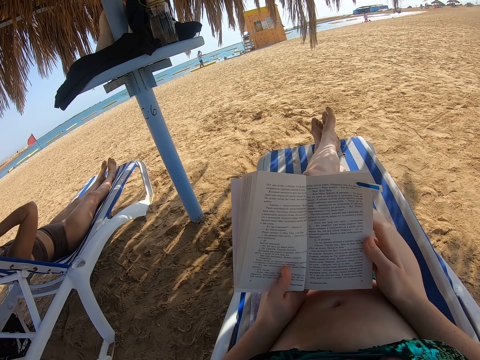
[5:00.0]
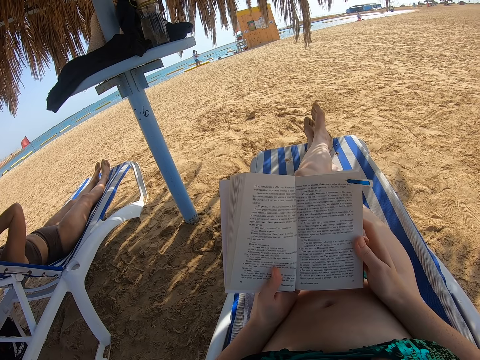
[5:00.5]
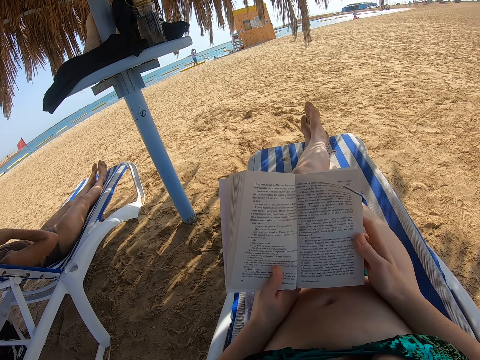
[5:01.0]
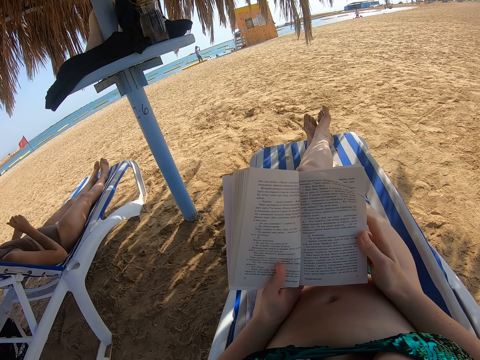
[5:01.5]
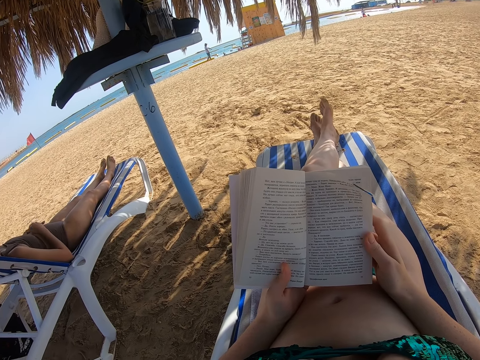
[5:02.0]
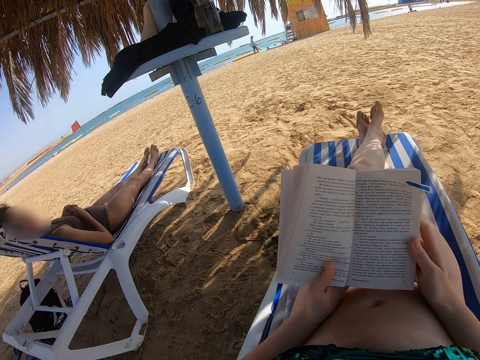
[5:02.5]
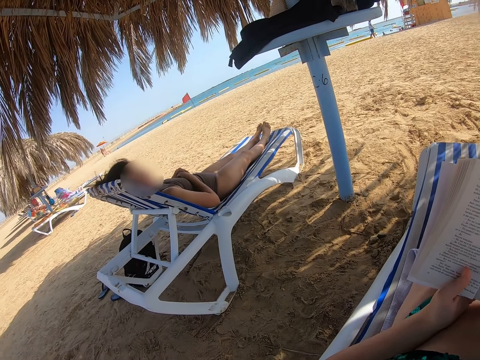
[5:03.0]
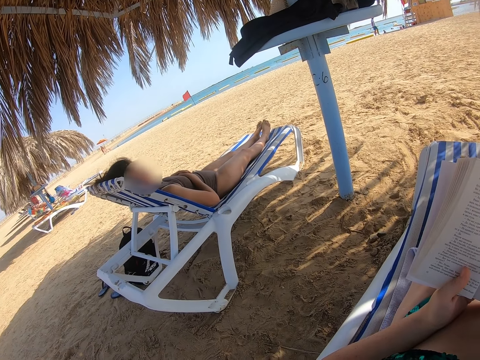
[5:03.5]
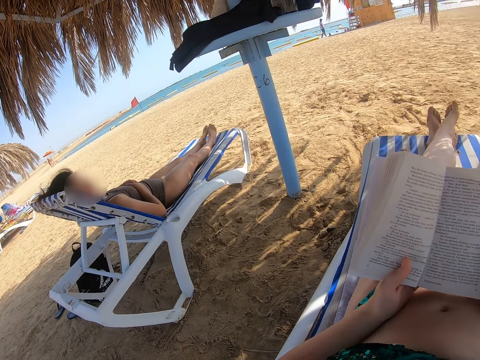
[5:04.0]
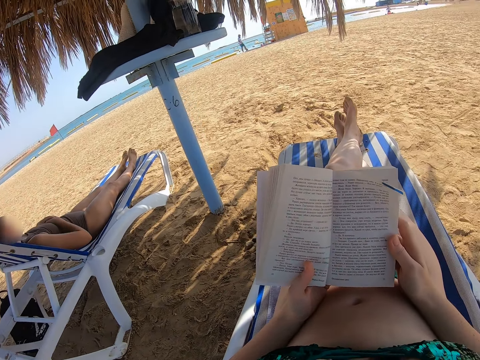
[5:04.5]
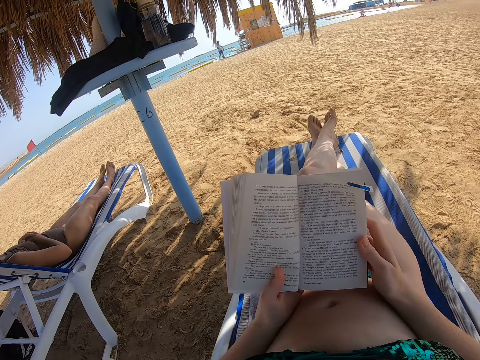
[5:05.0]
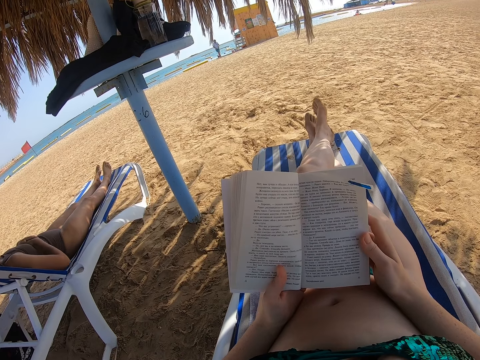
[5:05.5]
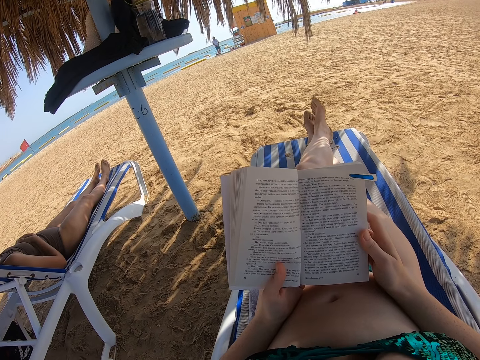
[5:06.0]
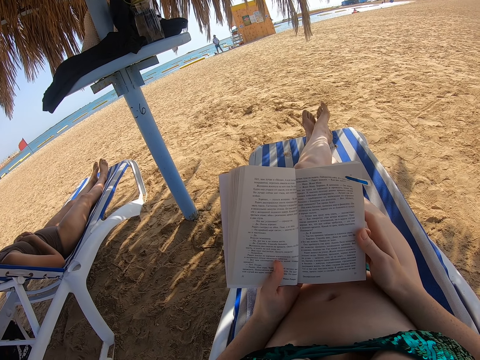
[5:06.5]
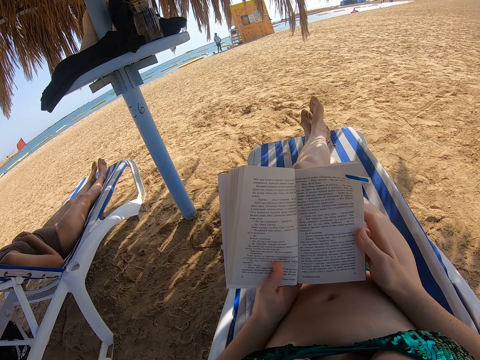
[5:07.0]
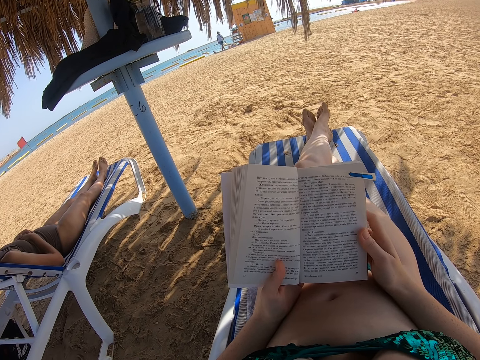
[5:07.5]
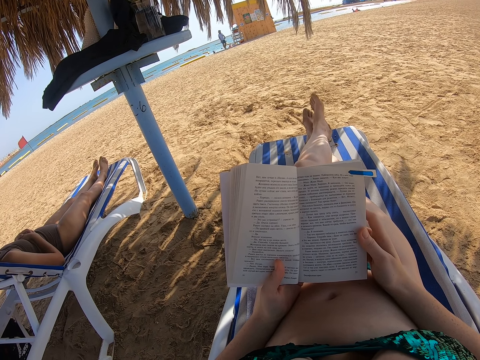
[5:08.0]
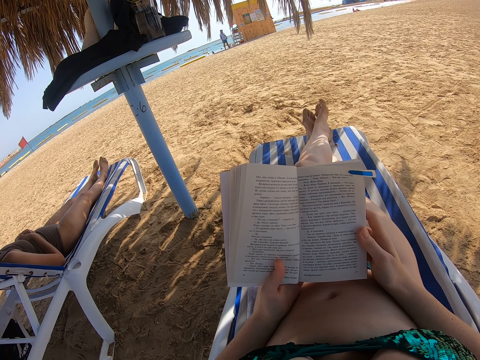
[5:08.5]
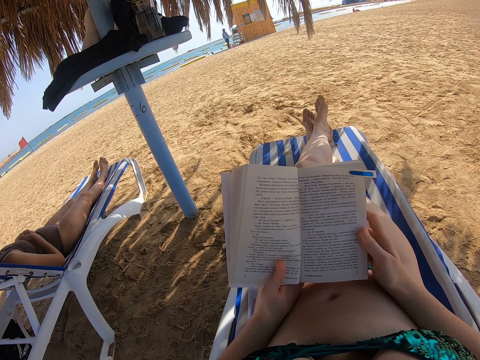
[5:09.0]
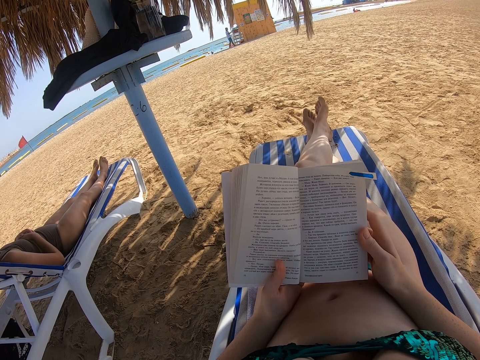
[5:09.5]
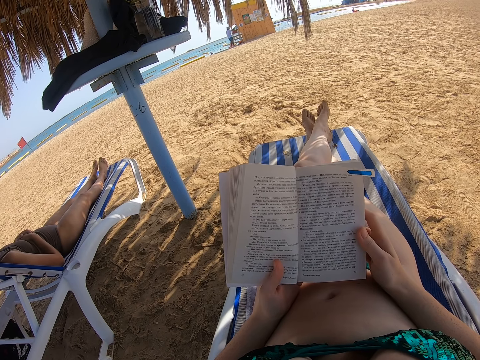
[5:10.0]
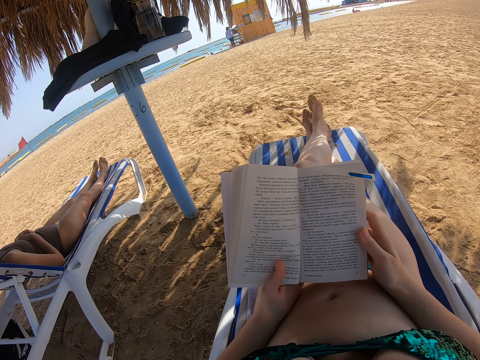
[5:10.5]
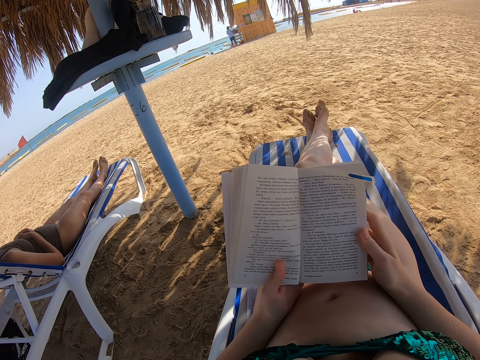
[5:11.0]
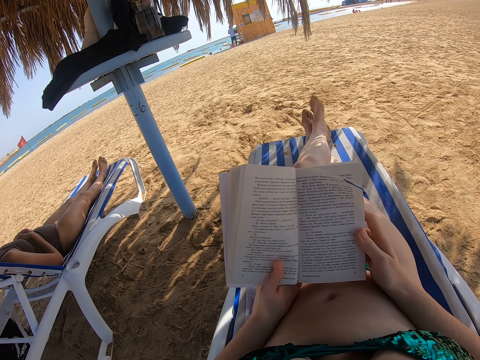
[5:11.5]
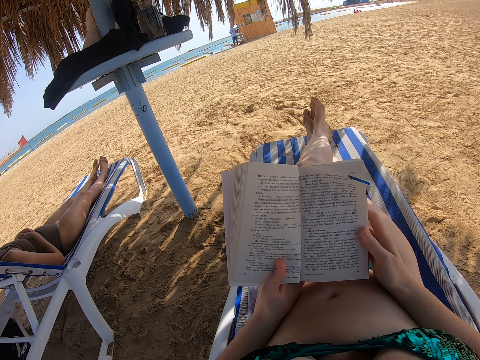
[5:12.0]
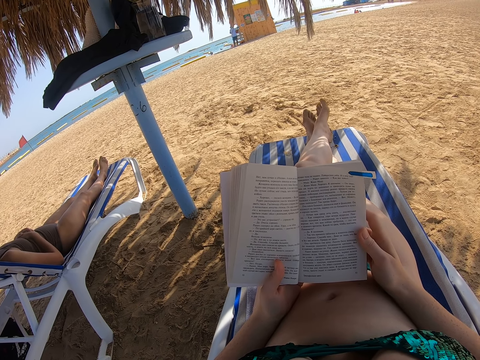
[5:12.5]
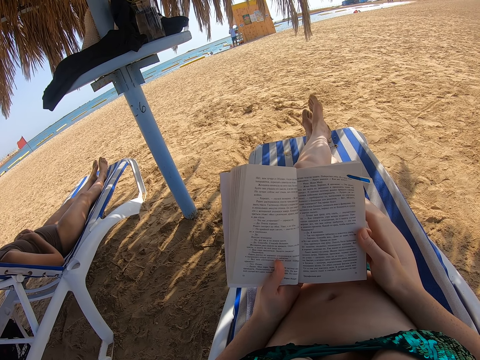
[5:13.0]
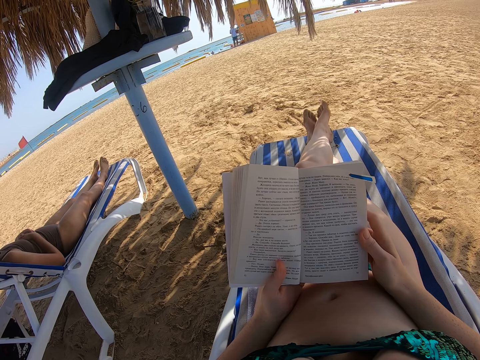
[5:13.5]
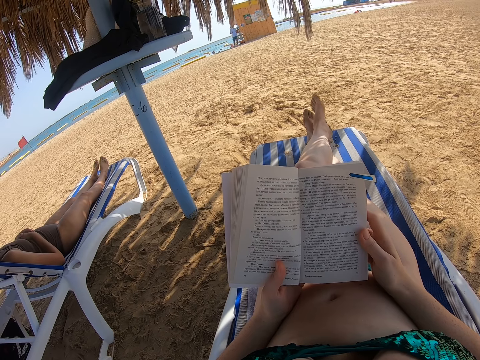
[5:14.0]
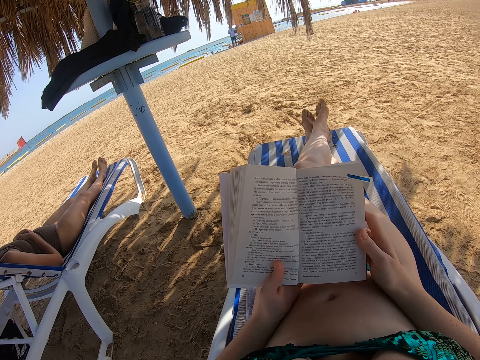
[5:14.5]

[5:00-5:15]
The lady scratches the head, raises the right hand towards the head, folds both hands on the waist, and interacts with the camera wearer. The camera wearer looks at the lady. They read the book.

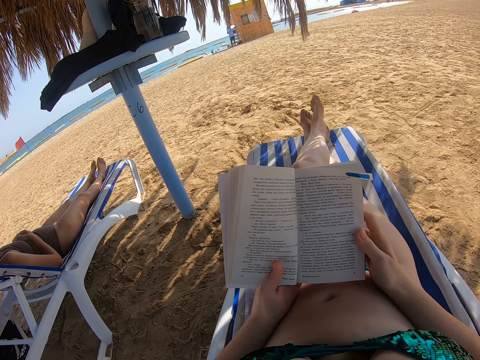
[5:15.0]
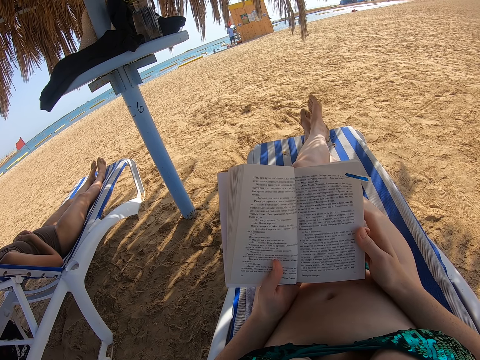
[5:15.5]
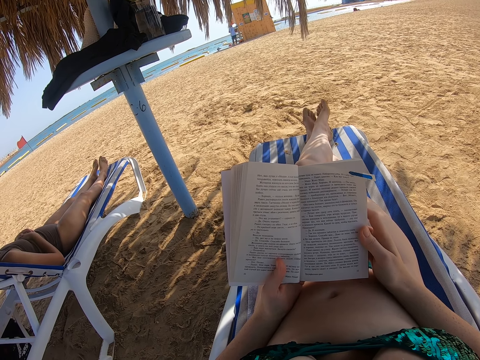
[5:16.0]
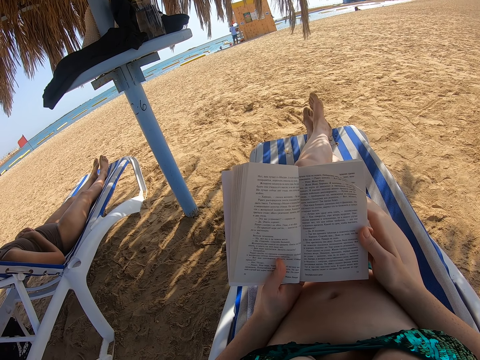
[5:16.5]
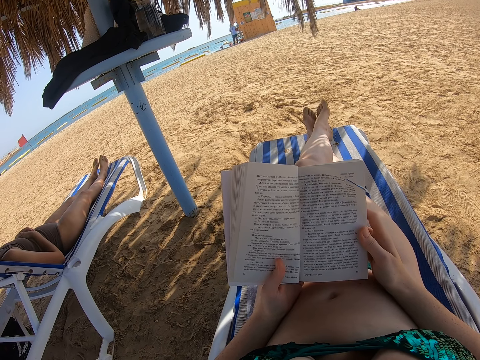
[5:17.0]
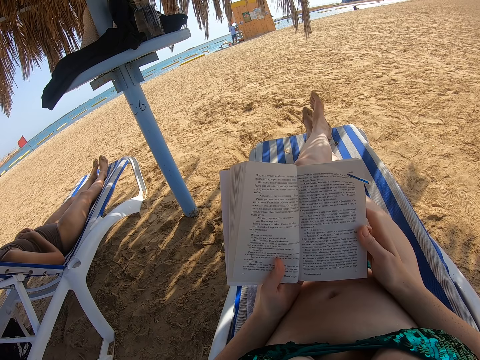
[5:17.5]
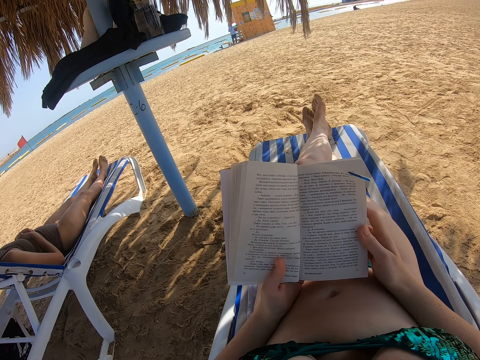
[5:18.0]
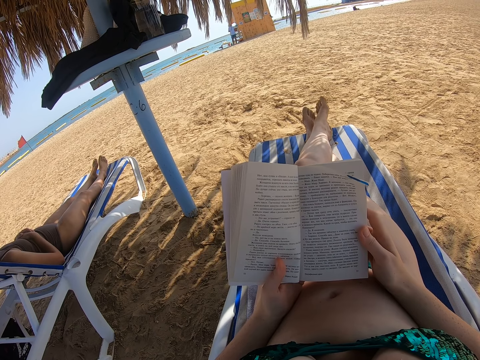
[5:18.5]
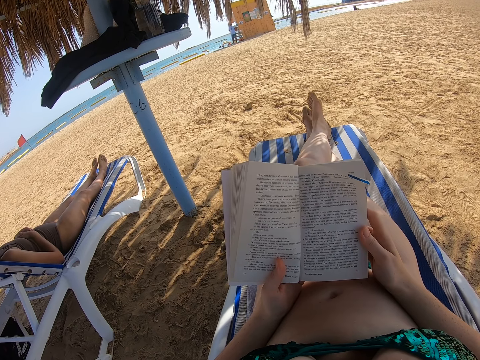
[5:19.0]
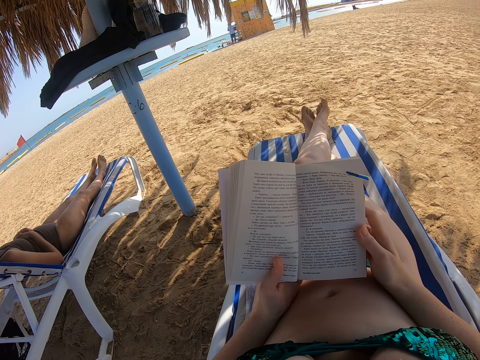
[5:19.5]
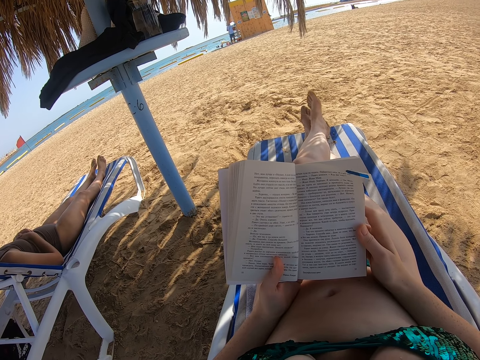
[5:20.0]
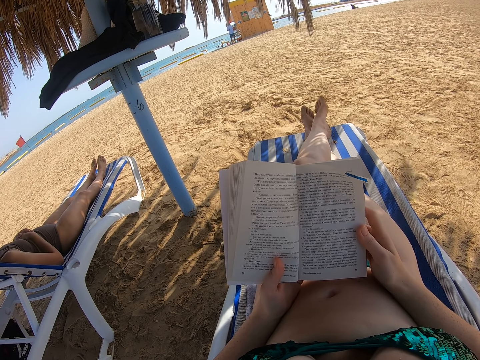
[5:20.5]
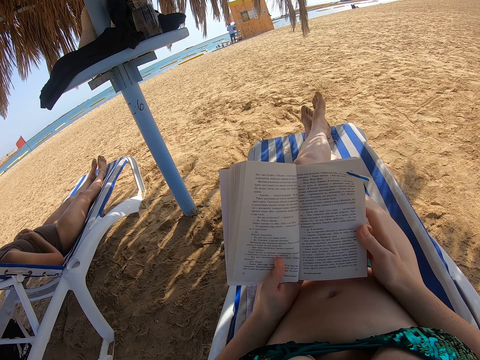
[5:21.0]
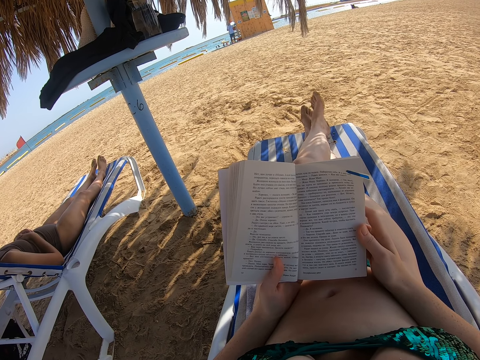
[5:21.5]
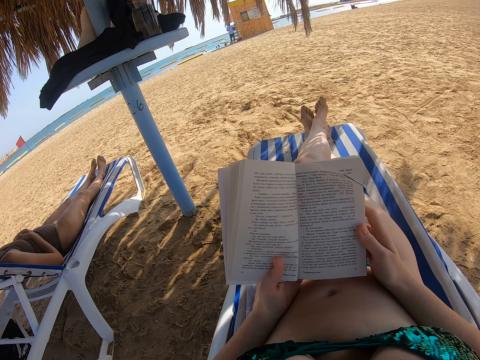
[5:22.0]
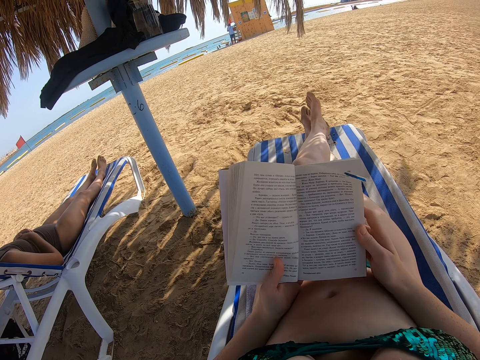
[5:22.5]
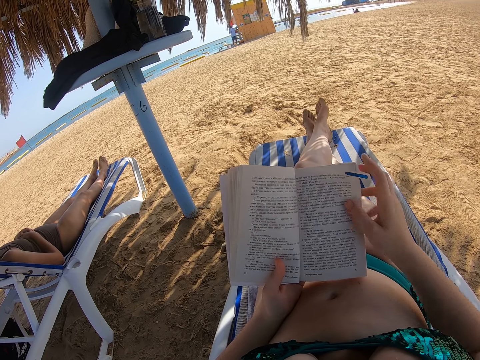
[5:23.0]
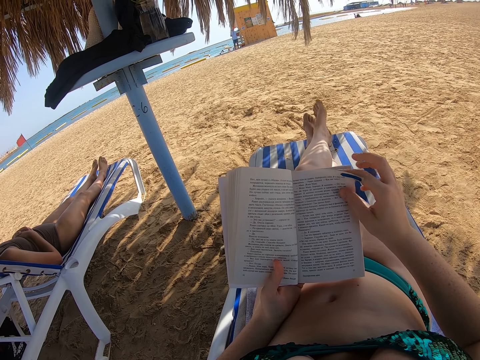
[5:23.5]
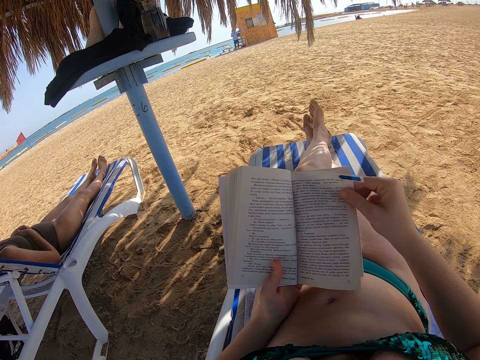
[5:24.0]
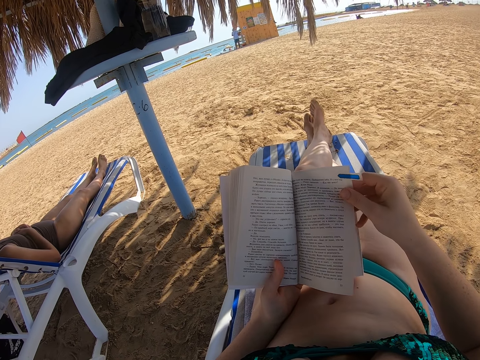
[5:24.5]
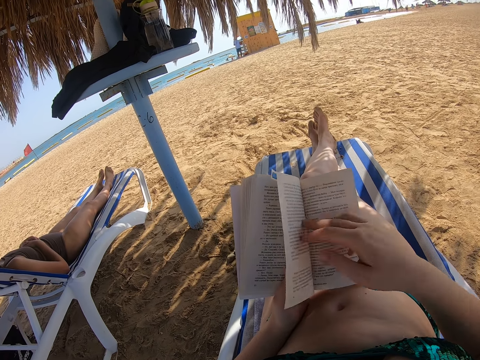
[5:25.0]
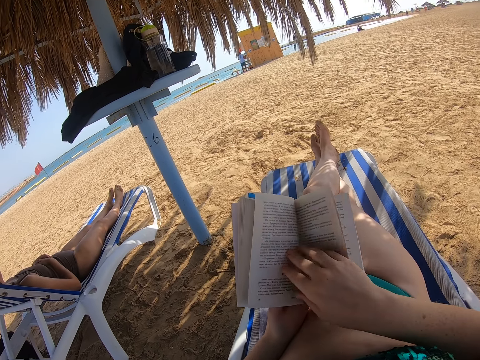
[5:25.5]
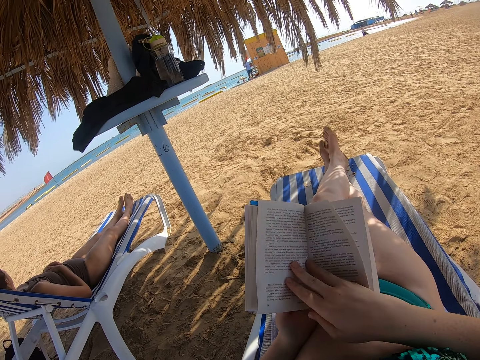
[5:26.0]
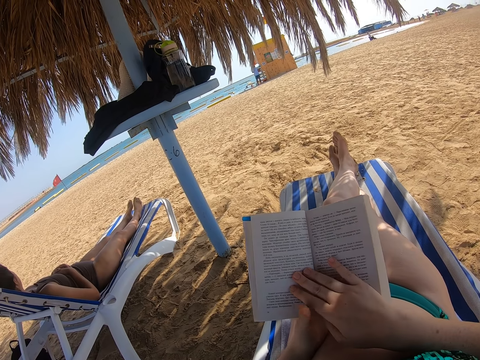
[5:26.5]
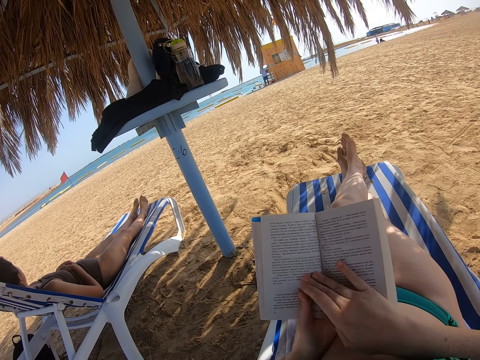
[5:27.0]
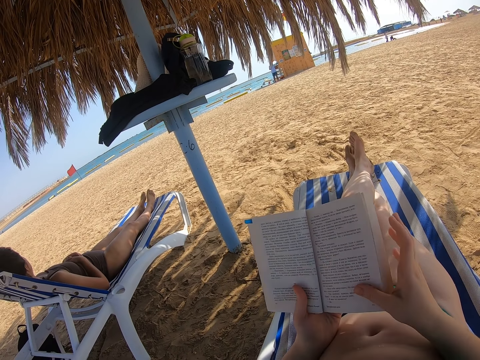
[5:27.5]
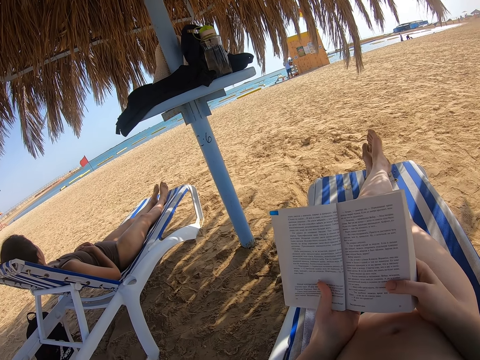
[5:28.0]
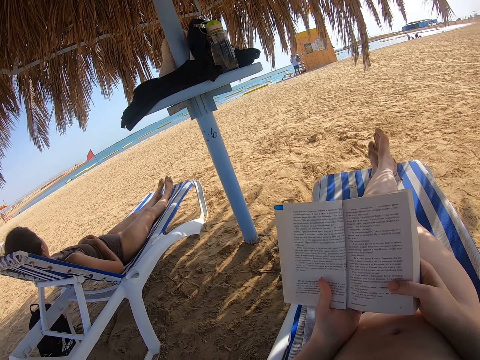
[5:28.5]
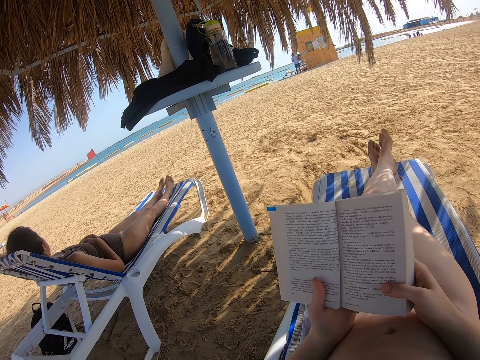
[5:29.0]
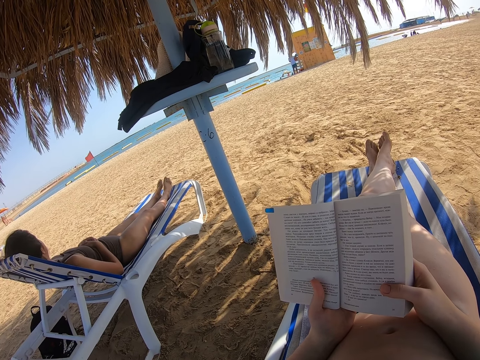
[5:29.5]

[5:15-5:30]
The camera wearer opens the next page of the book with the right hand. They read the book.
